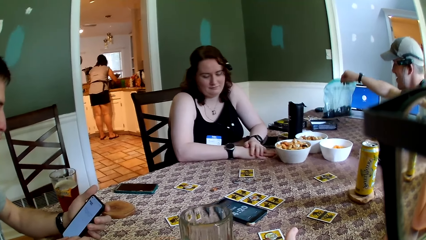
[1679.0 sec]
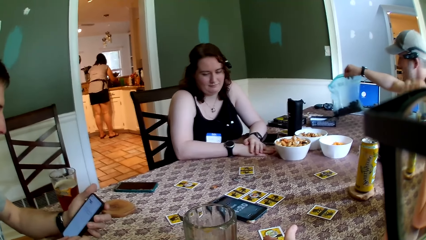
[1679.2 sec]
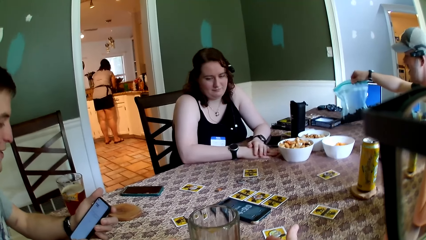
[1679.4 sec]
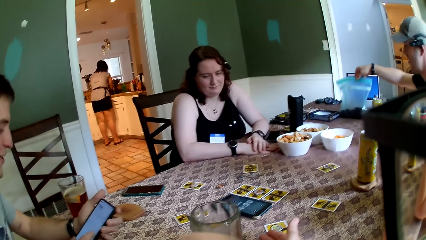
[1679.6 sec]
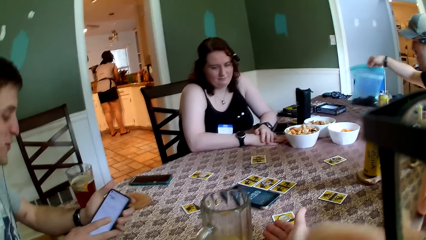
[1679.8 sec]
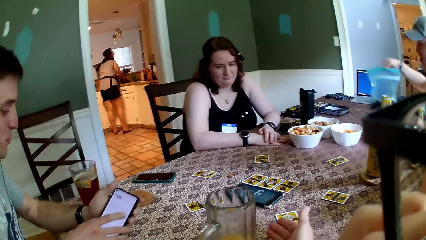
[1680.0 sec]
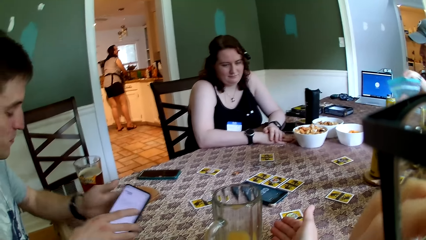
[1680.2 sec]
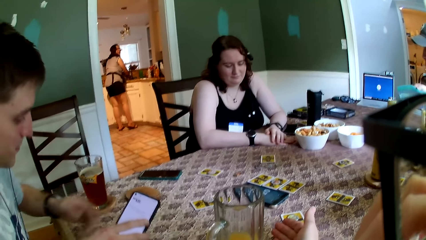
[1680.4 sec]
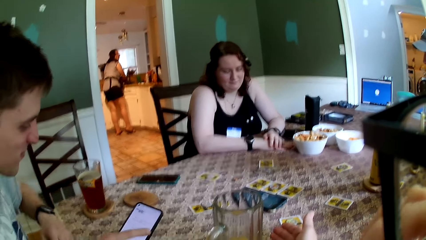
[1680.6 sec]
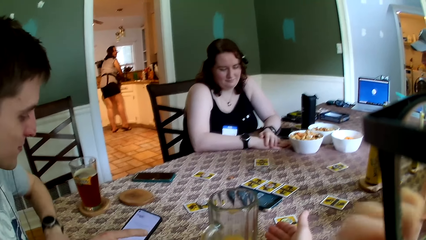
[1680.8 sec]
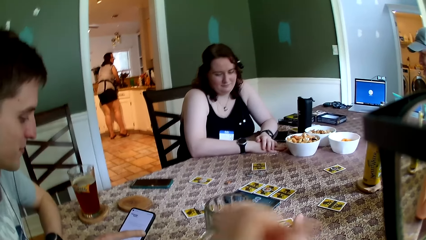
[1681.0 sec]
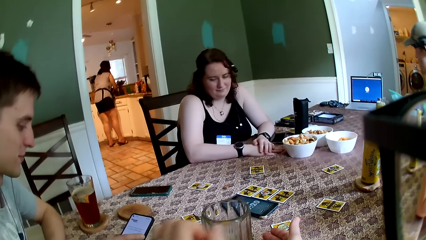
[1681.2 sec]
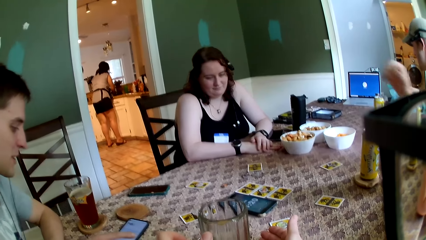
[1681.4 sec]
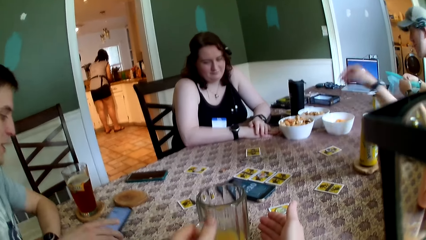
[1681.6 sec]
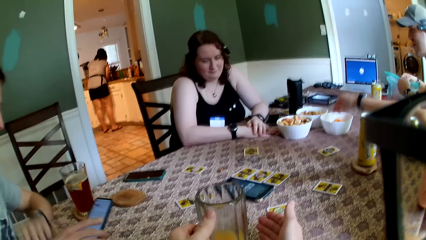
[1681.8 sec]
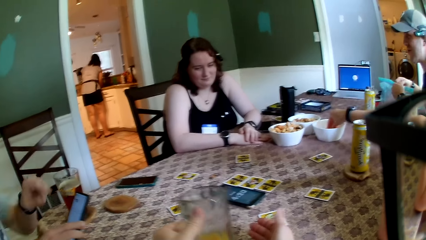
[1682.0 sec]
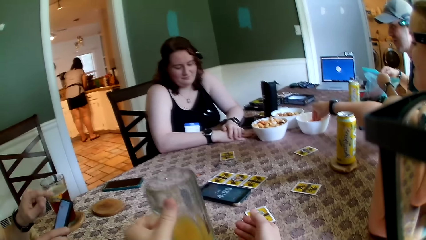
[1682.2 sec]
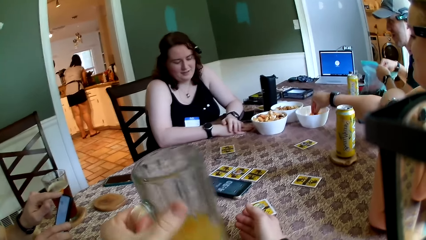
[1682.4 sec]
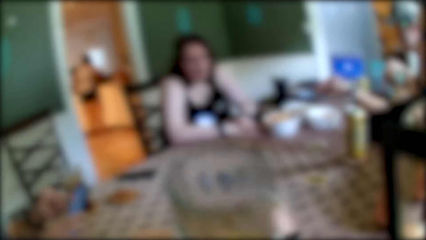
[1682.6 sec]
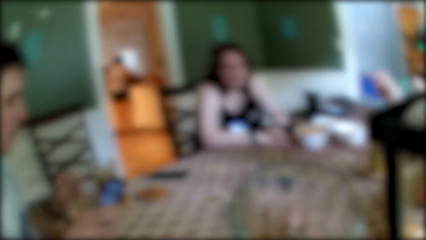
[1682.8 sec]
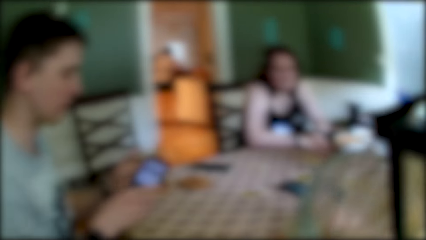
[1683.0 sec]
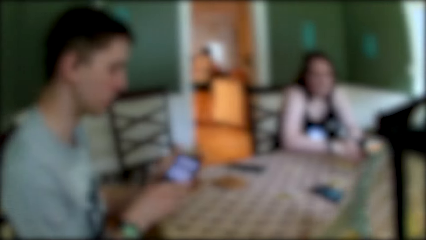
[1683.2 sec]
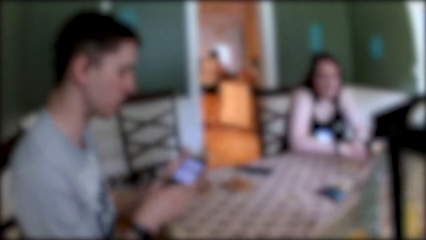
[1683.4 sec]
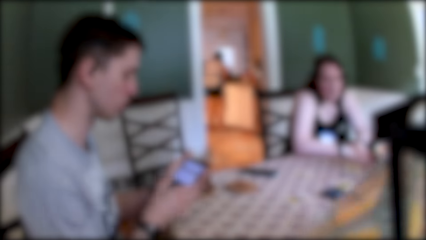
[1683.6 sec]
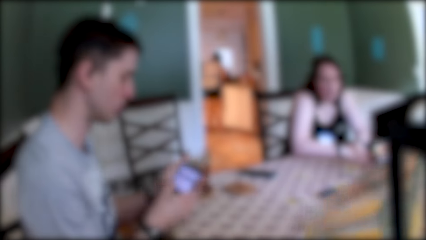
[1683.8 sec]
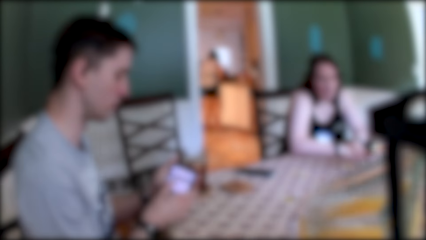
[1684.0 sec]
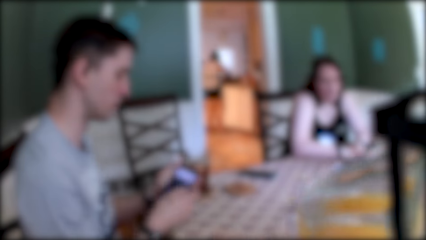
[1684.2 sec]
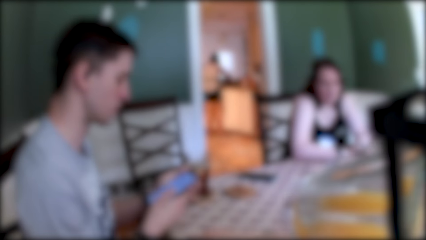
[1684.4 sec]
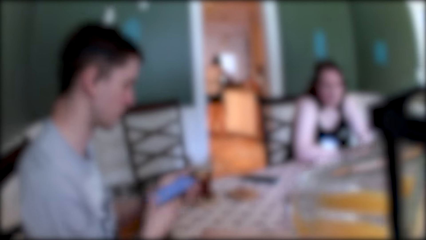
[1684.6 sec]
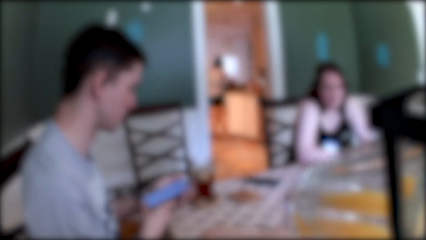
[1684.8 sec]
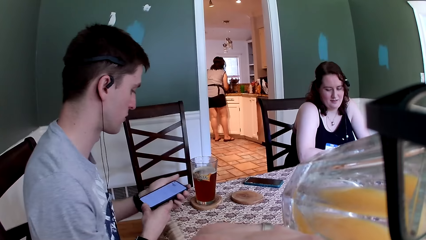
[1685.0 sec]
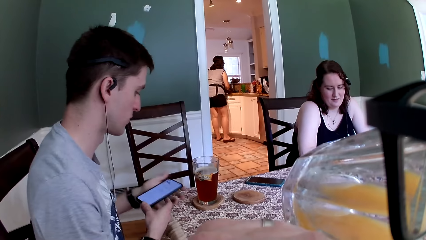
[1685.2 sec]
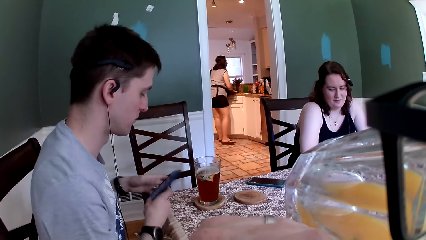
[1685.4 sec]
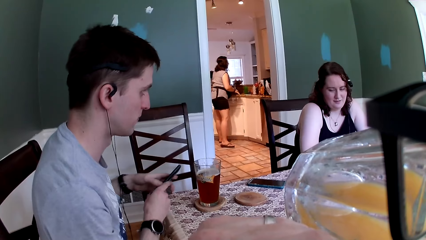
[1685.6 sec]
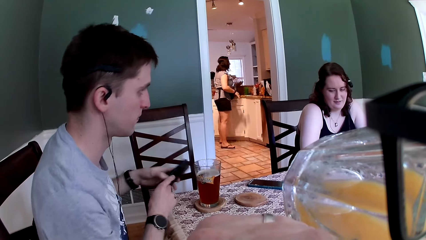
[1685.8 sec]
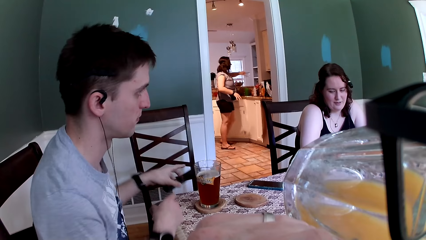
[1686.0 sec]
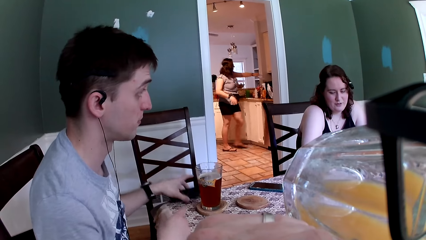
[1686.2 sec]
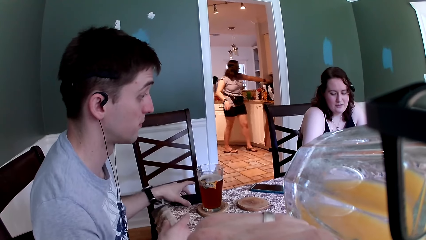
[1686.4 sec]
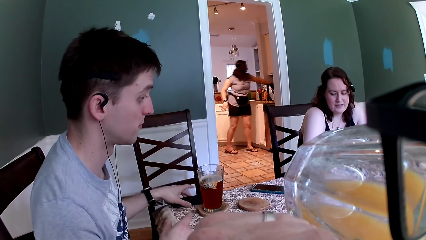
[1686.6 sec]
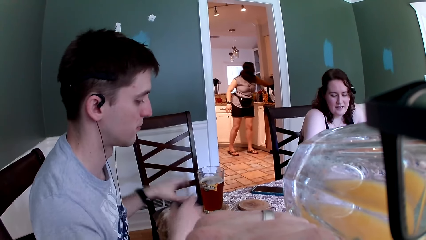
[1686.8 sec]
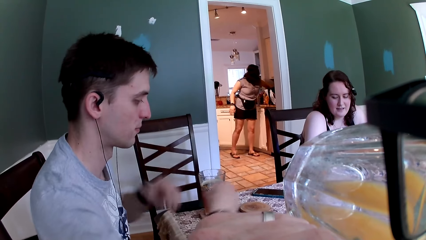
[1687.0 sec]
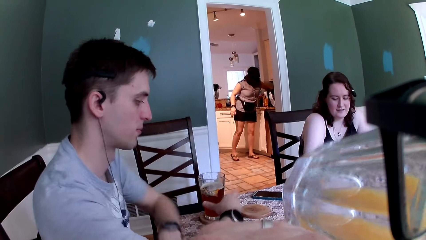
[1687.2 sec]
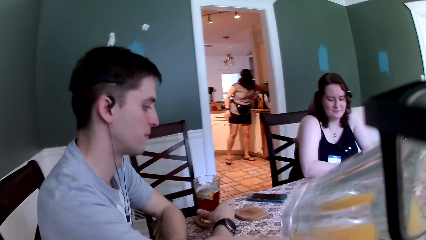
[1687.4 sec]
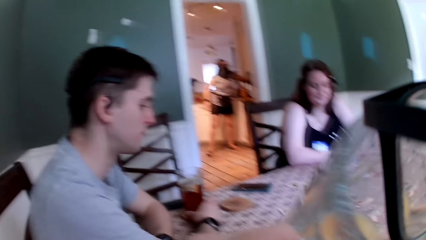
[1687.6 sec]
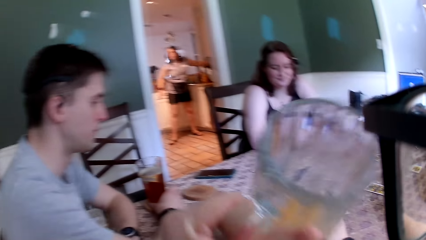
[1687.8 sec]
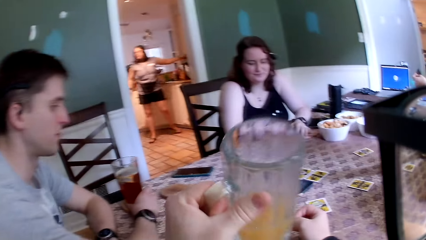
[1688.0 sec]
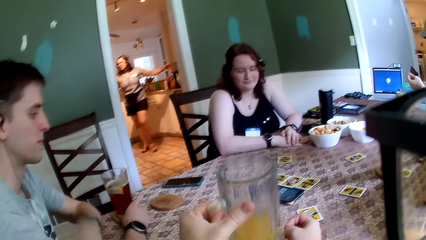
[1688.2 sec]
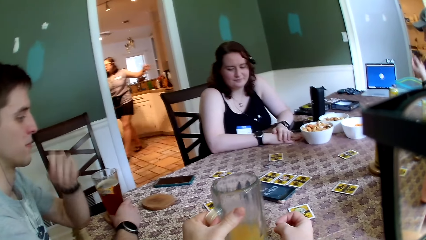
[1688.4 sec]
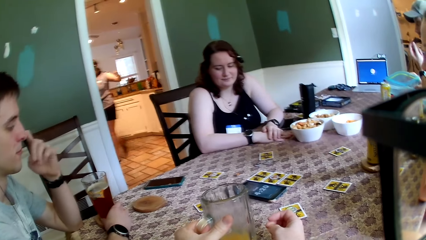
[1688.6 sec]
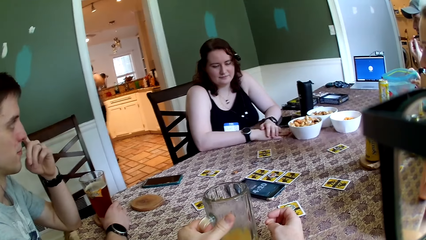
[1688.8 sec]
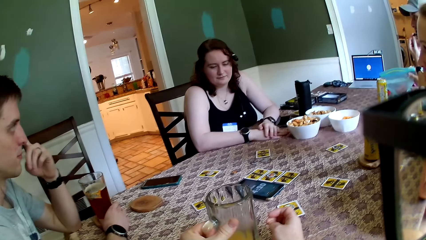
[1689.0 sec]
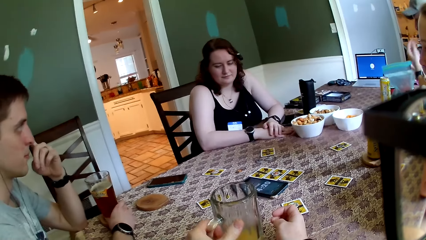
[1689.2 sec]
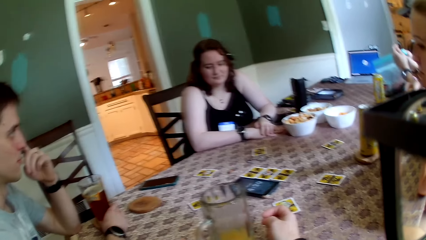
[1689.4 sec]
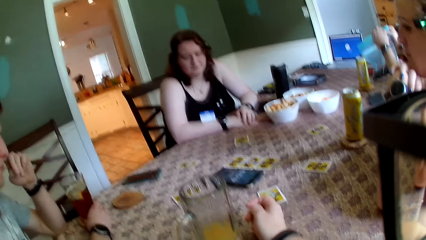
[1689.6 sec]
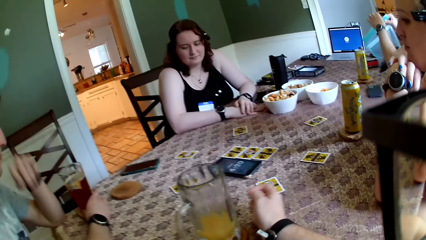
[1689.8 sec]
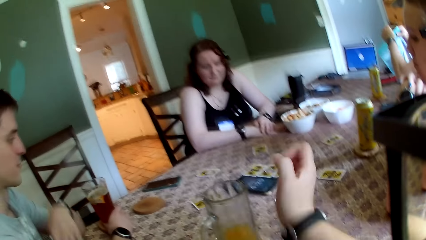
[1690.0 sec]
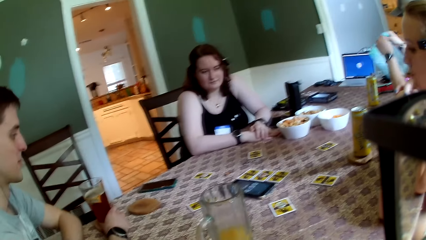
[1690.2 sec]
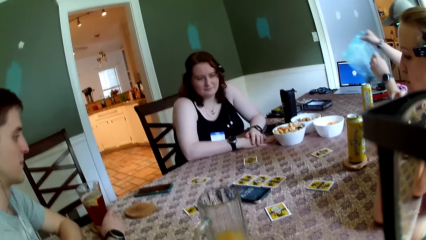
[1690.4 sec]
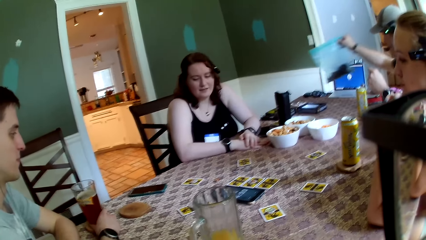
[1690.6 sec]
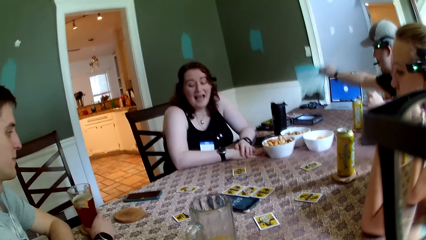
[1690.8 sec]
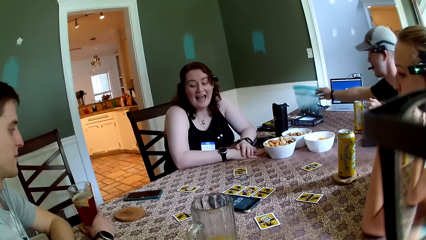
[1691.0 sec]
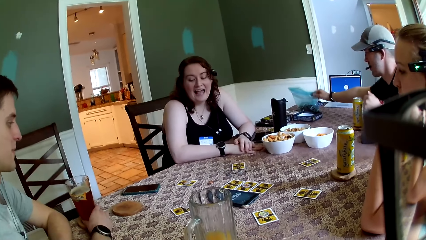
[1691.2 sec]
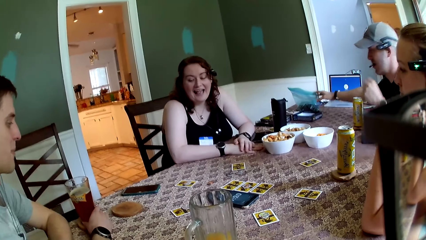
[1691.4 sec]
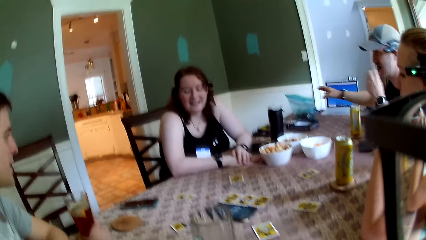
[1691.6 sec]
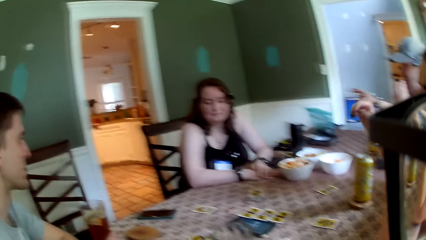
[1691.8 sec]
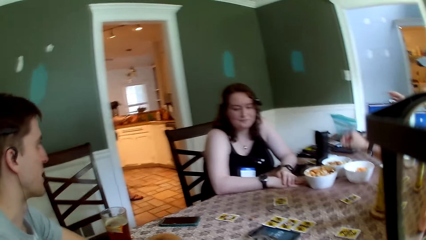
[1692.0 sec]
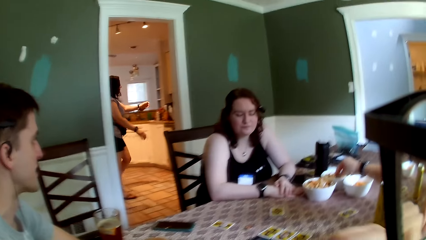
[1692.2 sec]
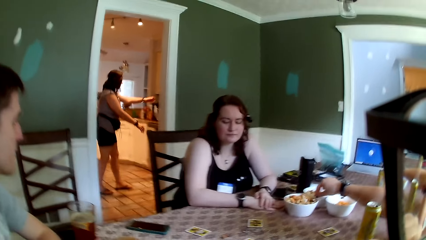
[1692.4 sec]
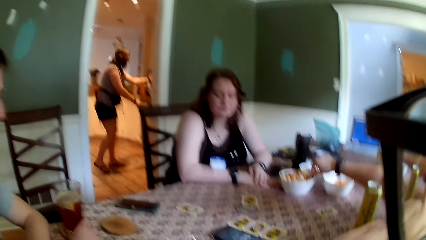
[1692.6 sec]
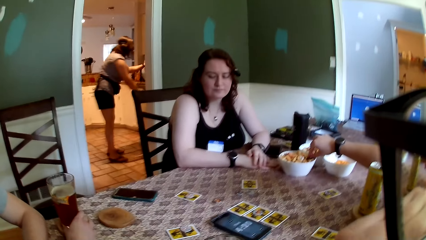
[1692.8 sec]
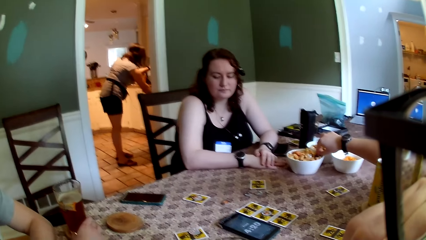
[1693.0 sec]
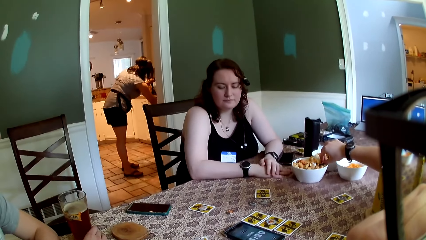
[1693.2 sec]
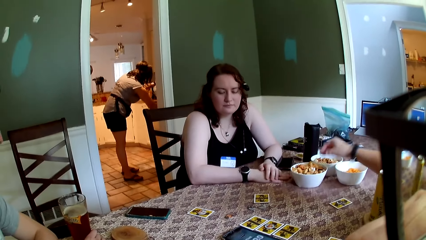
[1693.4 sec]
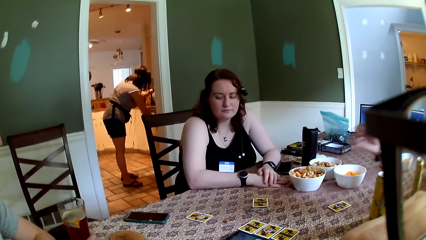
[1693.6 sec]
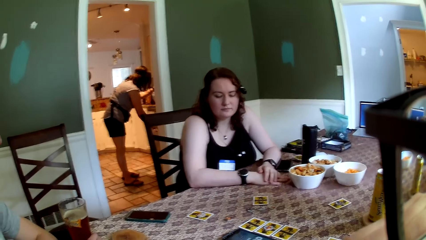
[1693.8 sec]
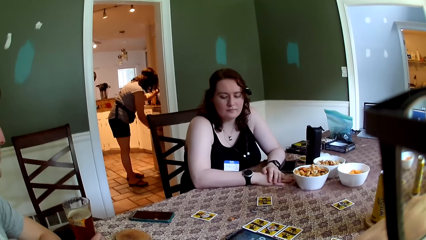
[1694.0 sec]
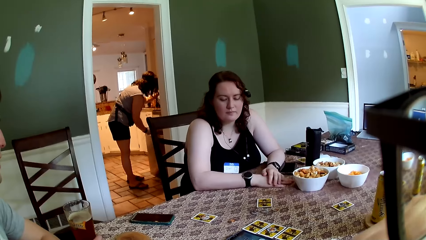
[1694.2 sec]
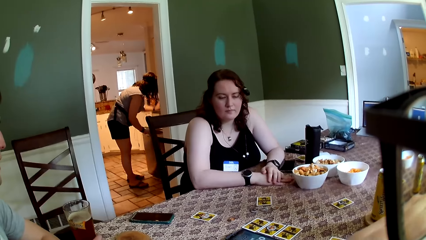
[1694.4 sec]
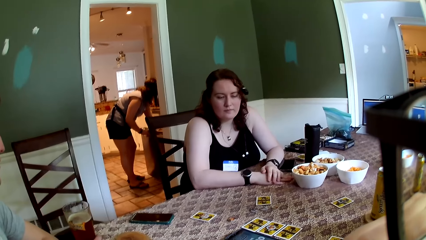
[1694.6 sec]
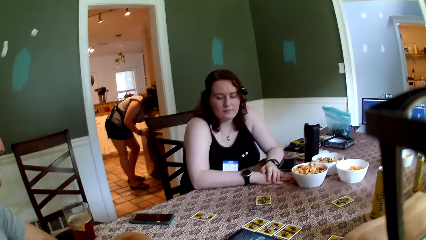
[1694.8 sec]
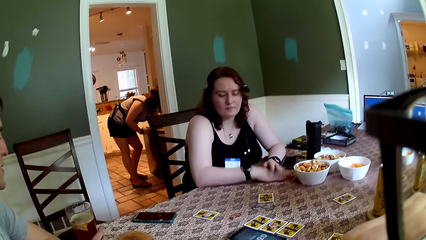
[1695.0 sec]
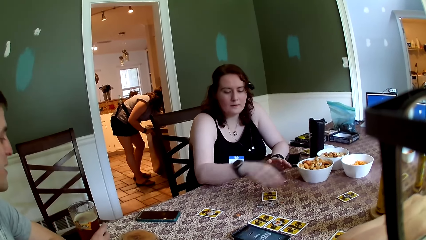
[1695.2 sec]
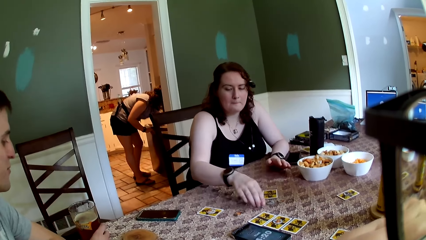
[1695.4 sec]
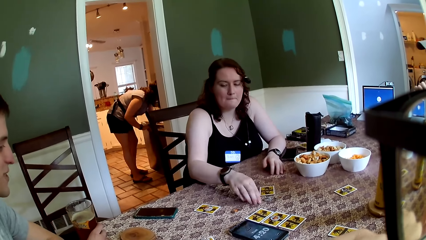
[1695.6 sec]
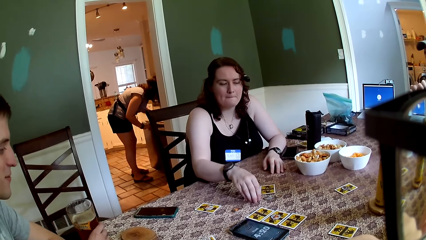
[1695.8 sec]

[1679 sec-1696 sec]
The camera wearer places the glass of juice in his left hand on the table. A woman picks a cheese puff from a bowl on the table with her right hand. The camera wearer carries the glass of juice from the table with his left hand. A man opens the snack pack with both hands. The camera wearer sips from the glass of juice in his left hand. Another man places his phone on the table with his left hand. Another woman places the jar in a glass rack in the kitchen with her left hand. The camera wearer places the glass in his left hand on the table. The first man puts a snack from the snack pack in his mouth with his left hand, seals the snack pack with both hands, places the snack pack on the table with his right hand, and holds the snack to his mouth with his left hand. The first woman picks a snack from a bowl on the table with her right hand. The second woman opens a lower fridge in the kitchen with her right hand. A third woman picks a token from the table with her right hand.
